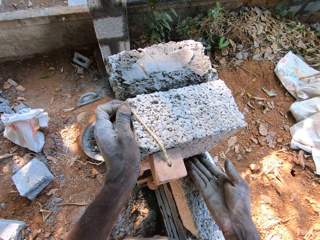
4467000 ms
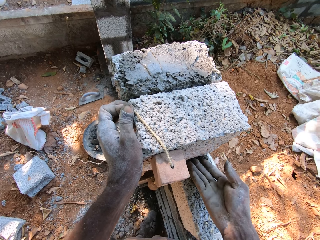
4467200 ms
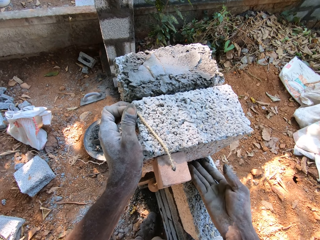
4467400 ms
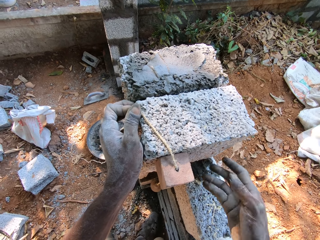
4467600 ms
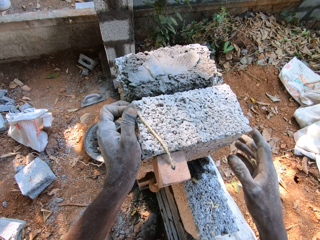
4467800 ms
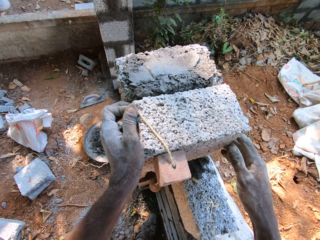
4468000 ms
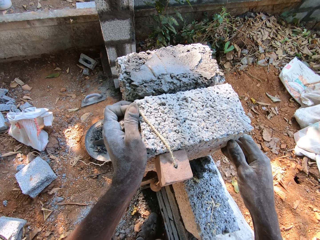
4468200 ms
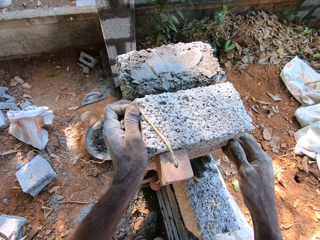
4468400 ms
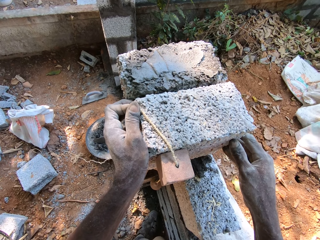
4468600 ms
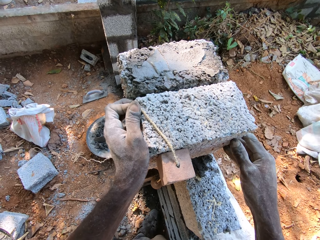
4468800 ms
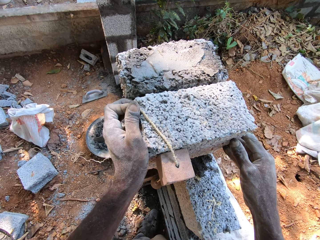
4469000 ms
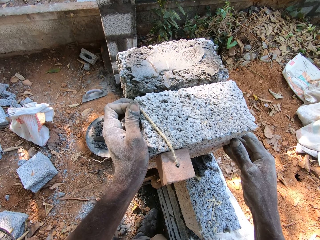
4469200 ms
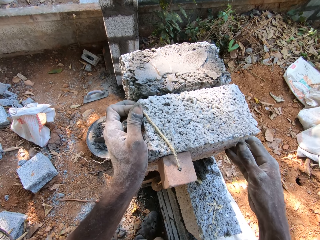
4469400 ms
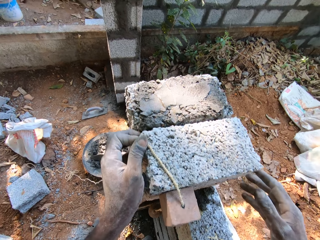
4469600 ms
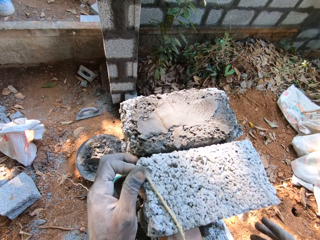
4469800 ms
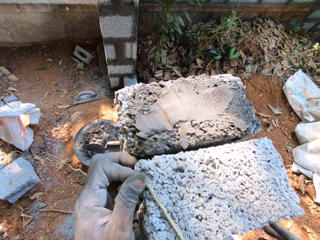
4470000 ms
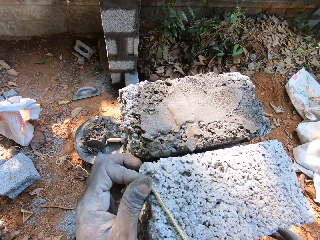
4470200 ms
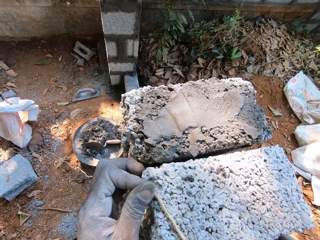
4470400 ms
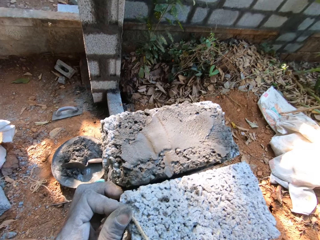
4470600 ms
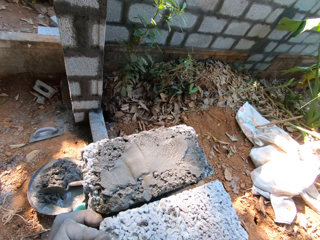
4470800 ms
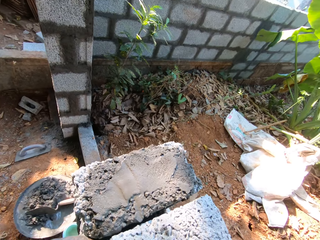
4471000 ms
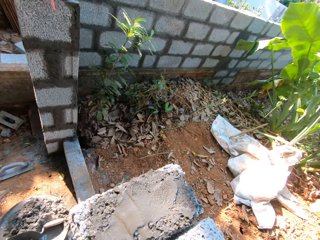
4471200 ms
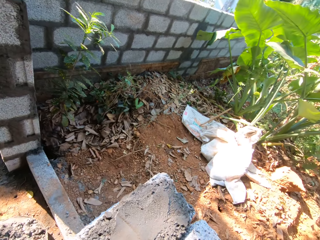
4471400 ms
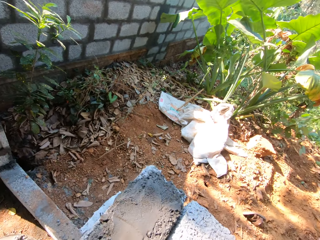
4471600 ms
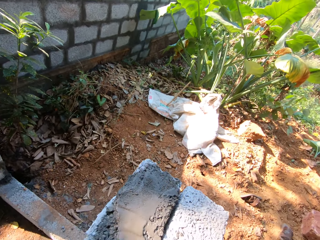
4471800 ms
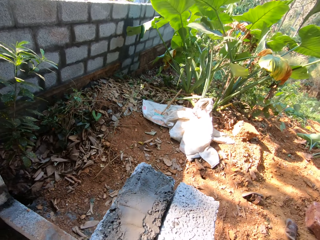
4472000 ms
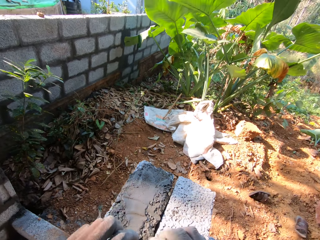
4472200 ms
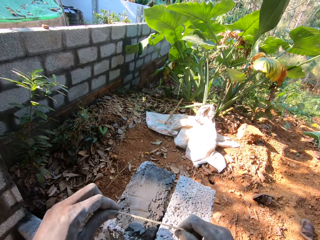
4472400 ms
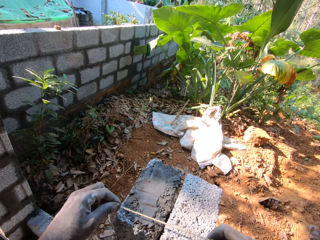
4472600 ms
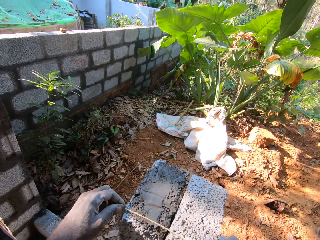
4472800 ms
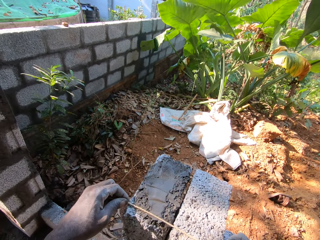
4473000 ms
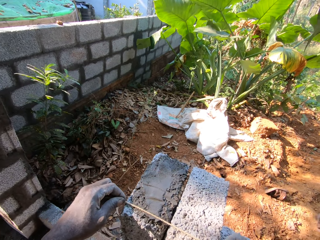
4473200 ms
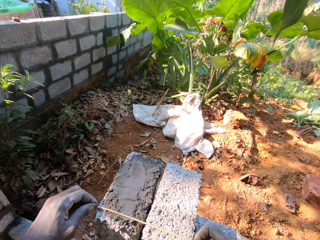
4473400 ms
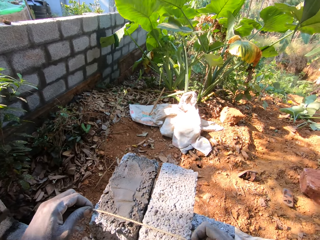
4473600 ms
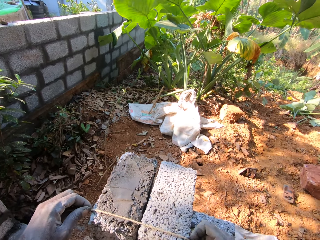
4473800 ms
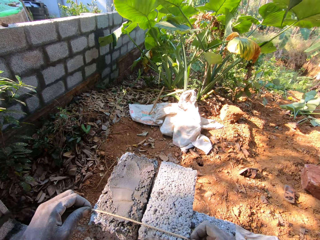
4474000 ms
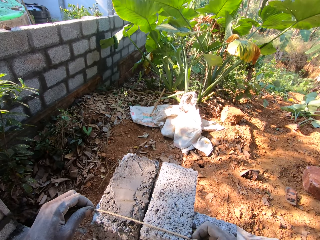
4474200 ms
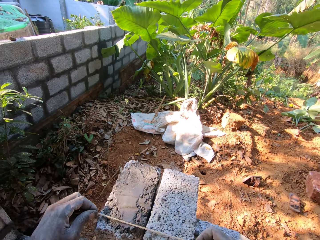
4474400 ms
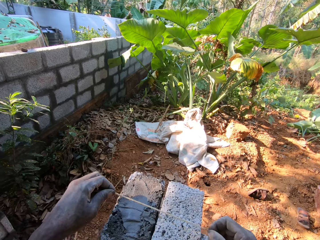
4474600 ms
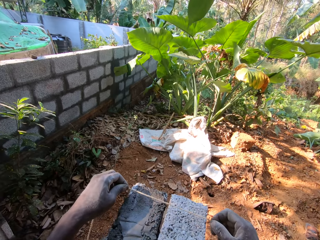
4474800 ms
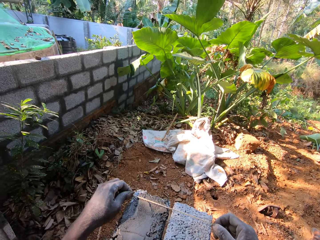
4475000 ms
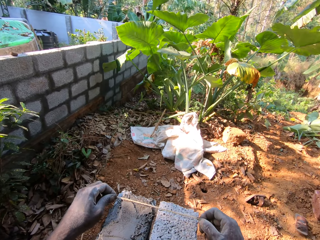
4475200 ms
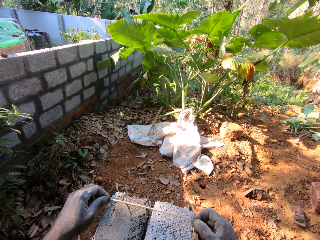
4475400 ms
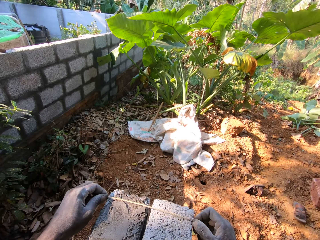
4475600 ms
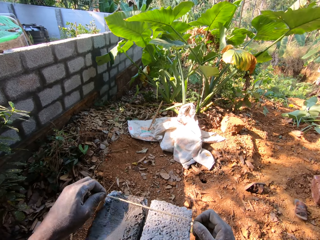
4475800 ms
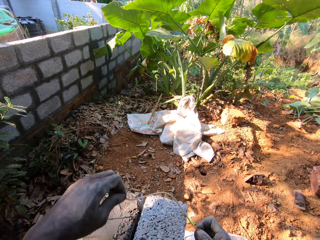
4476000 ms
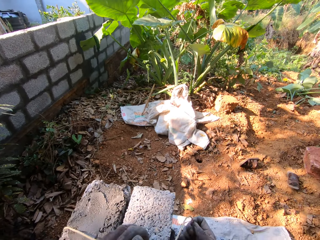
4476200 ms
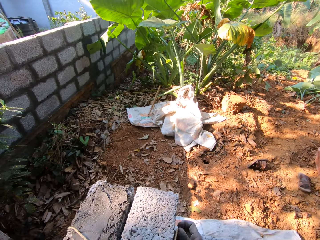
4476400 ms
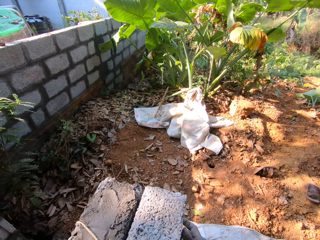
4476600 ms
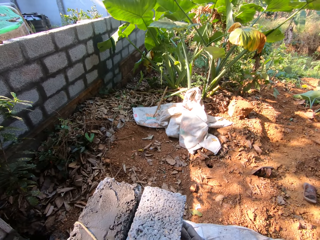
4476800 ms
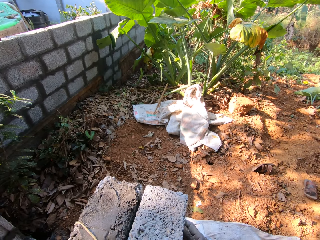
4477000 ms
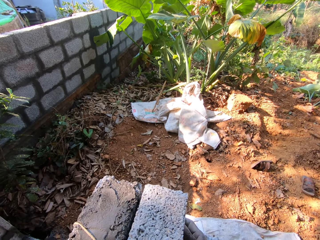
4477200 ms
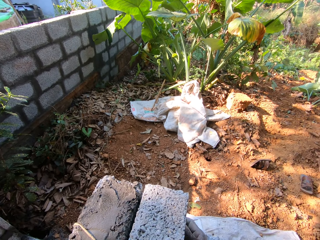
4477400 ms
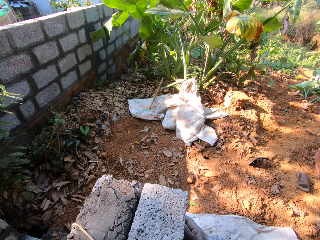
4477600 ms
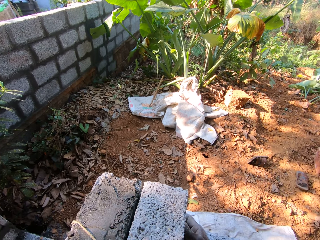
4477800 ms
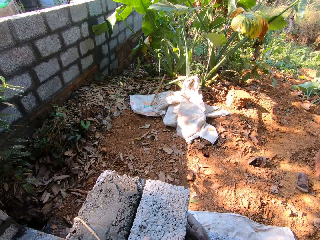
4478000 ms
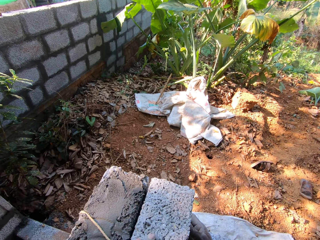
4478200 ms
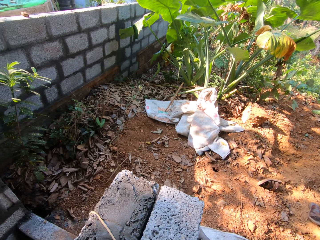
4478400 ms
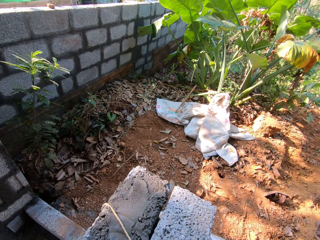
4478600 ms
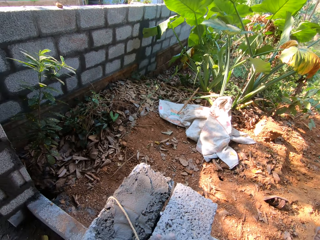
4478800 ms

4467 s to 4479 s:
The camera wearer measures the brick on the fence with the plumb bob in both hands. They look around the wall.

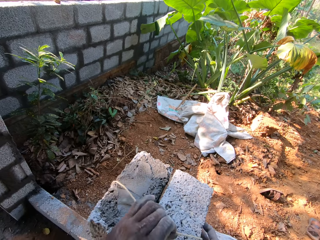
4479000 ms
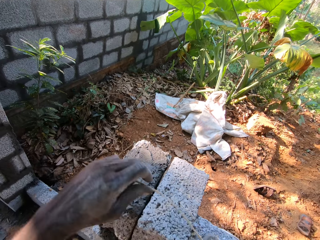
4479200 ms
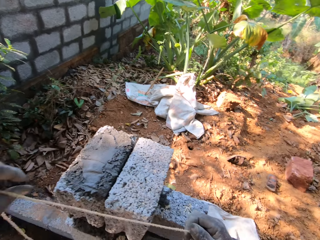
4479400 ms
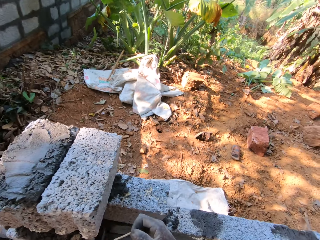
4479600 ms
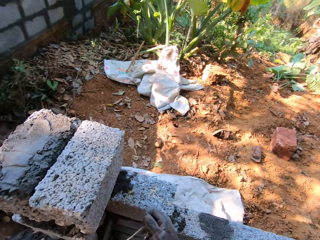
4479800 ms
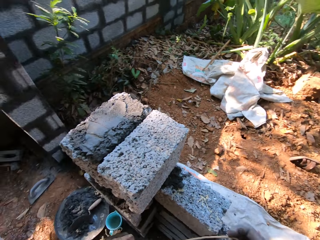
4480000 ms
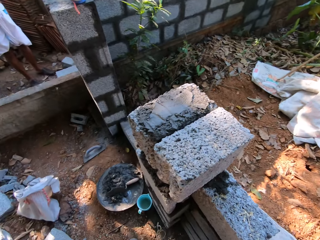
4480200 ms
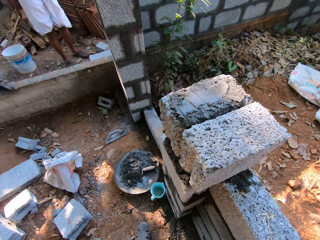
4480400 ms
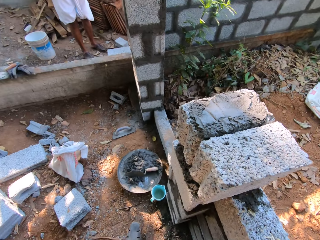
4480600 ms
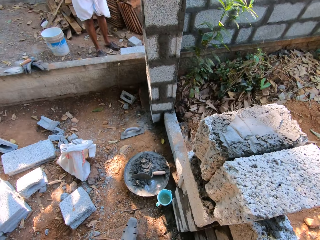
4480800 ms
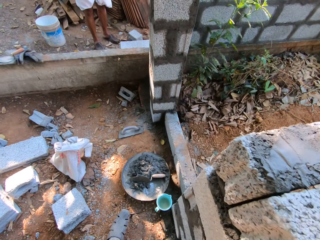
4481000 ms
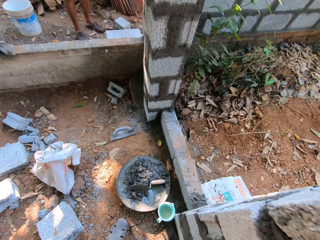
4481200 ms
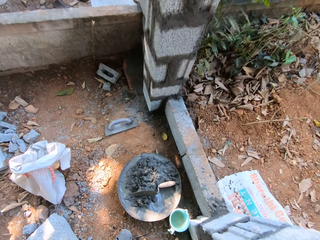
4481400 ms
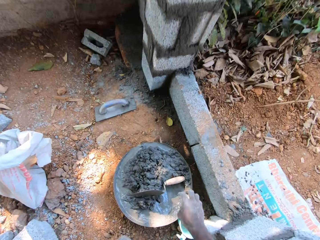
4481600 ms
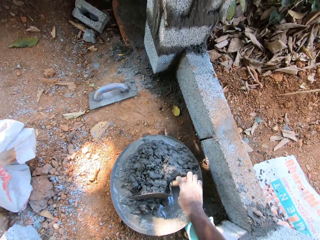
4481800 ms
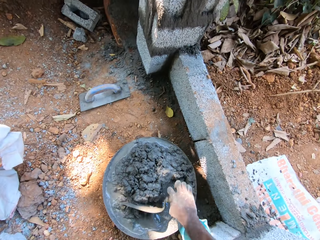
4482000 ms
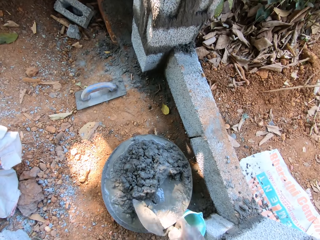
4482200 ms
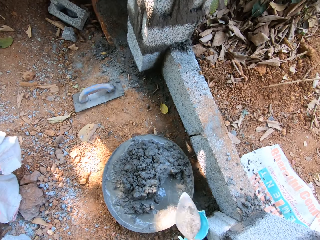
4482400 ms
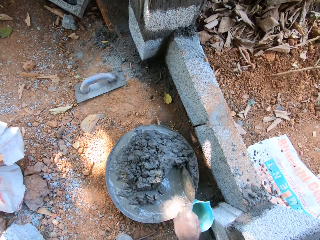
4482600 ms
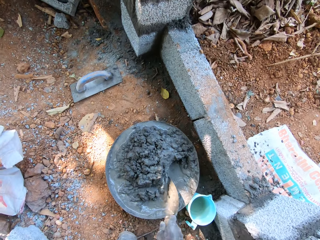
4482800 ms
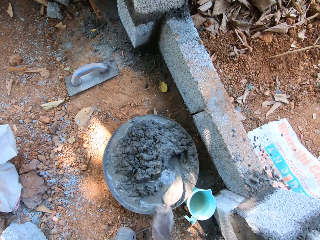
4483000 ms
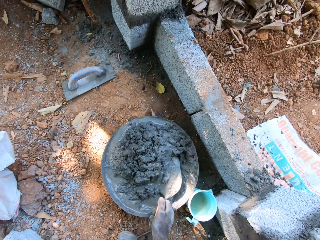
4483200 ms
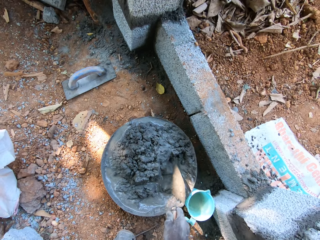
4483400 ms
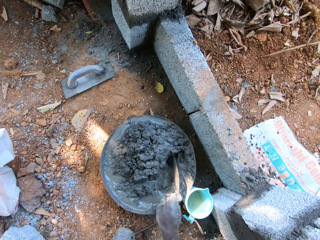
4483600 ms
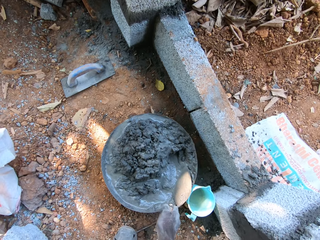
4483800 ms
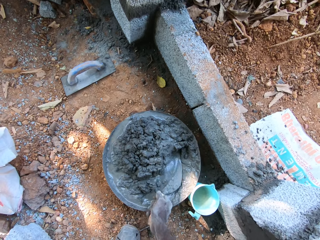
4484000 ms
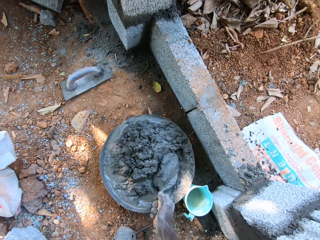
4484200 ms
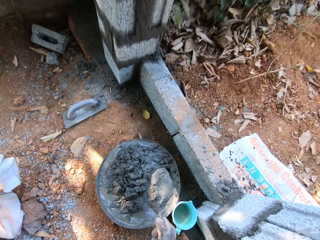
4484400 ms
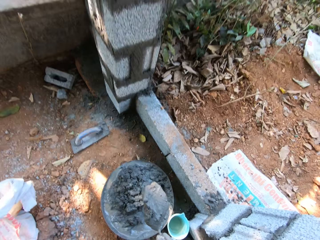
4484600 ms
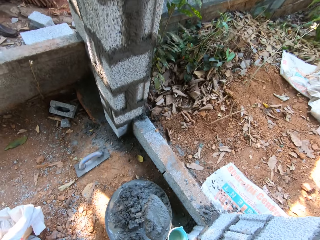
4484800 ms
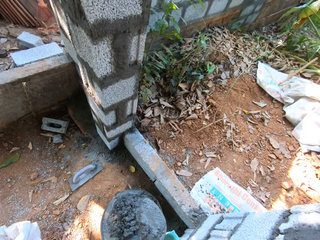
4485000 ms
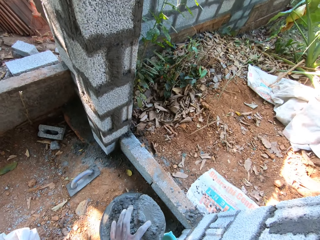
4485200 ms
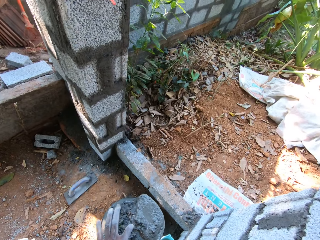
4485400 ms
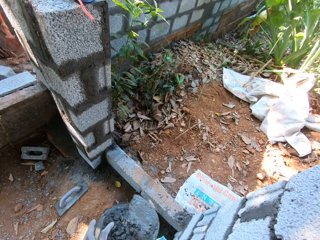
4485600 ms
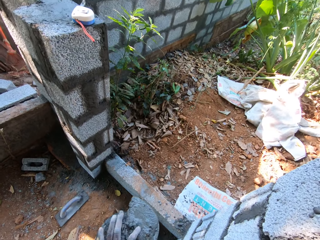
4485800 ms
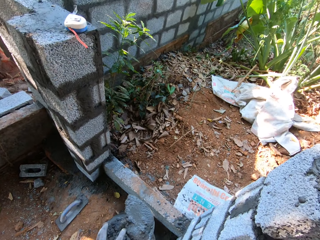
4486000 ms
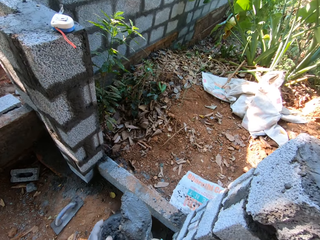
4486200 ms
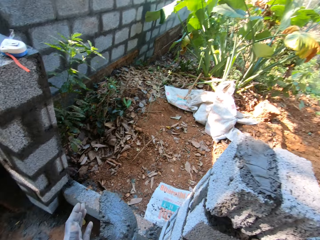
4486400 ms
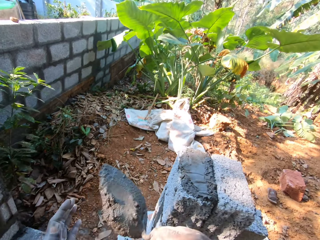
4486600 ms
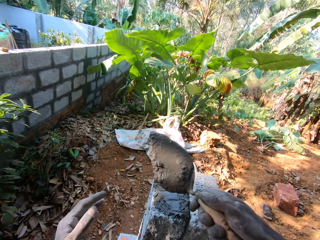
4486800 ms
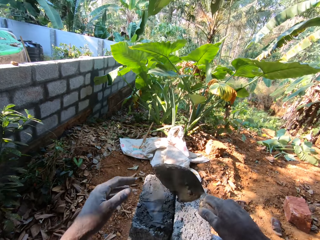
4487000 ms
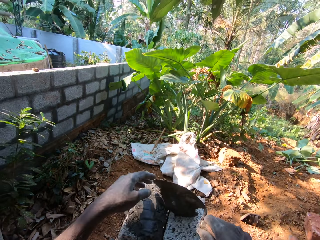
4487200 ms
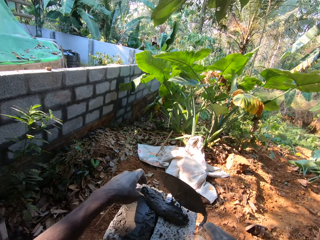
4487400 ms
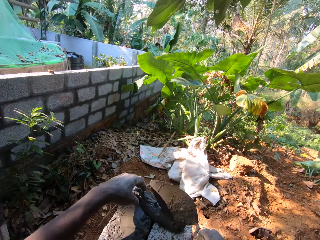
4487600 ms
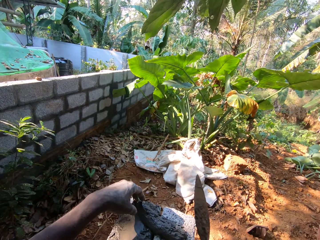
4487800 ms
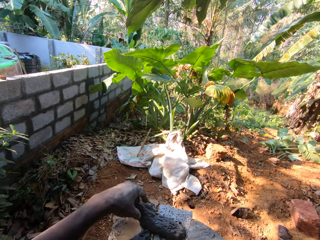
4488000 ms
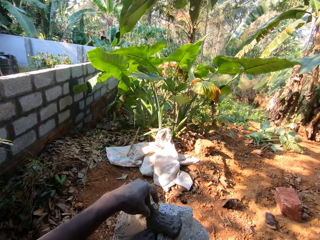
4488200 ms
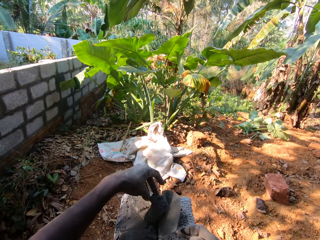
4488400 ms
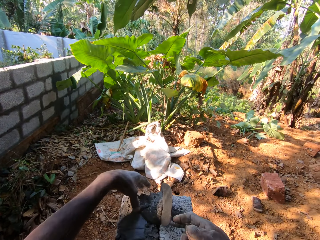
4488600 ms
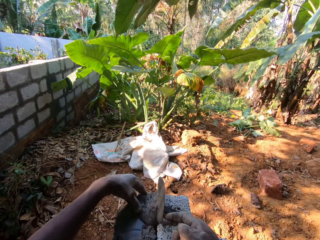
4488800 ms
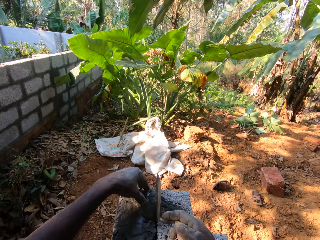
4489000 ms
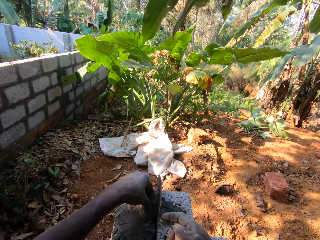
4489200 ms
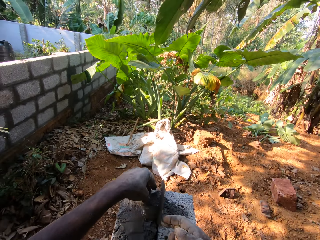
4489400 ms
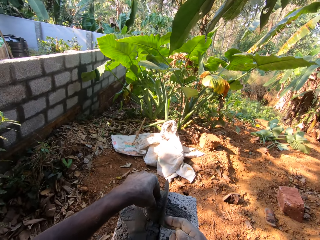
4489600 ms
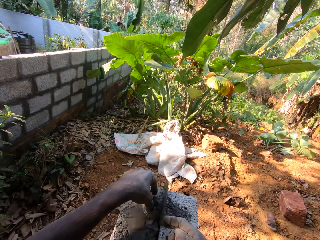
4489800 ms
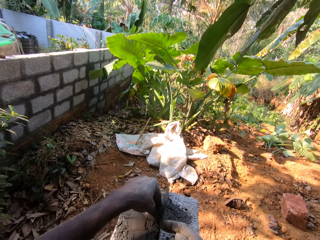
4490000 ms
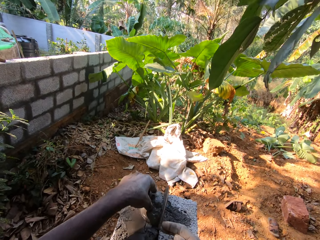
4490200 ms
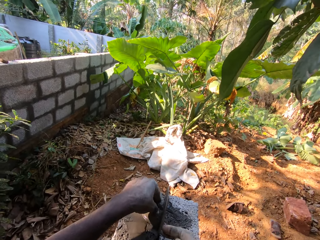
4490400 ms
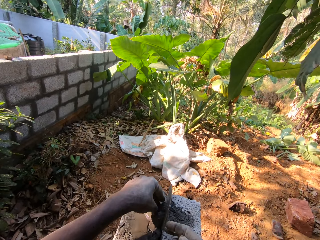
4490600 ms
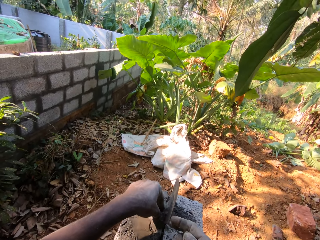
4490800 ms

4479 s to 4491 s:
The camera wearer turns around the wall. He picks up the brick trowel in the pan with his right hand. He stirs concrete in the pan with the brick trowel in his right hand. He scoops concrete in the pan with the brick trowel in his right hand. He touches the concrete in the brick trowel in his right hand with his left hand. He pours concrete on the brick with the brick trowel in his right hand. He spreads the concrete in between the bricks on the fence with both hands.
